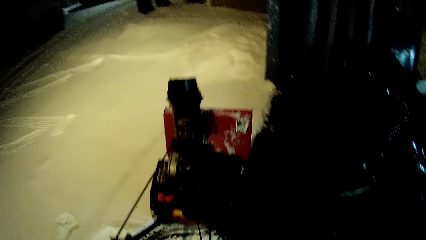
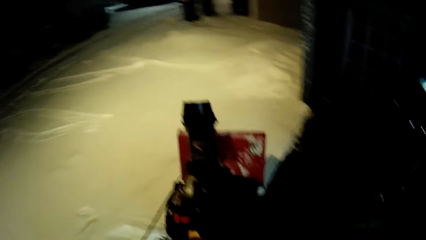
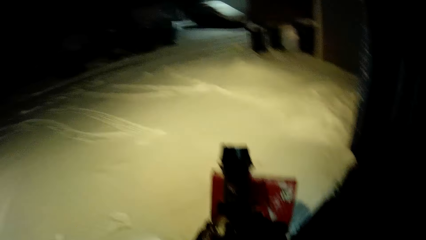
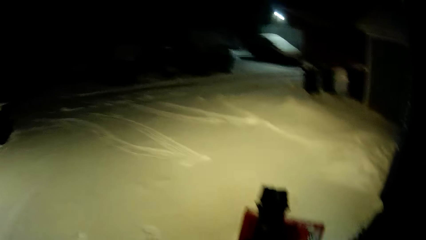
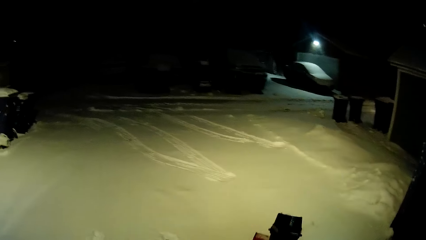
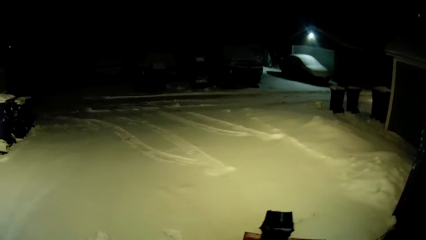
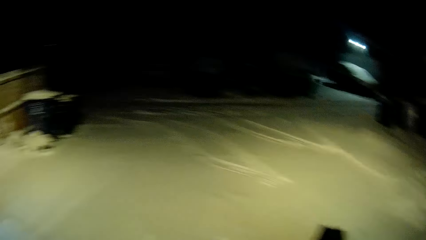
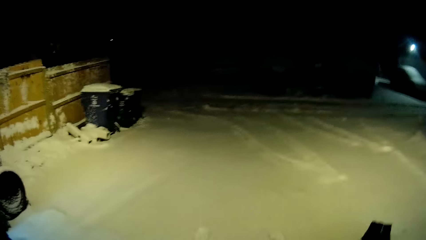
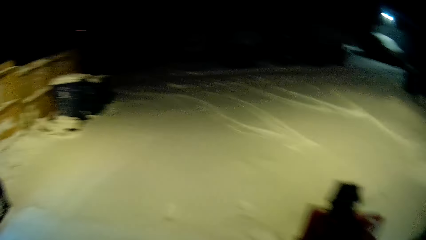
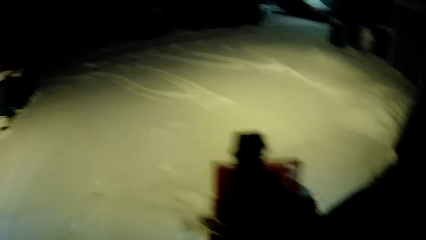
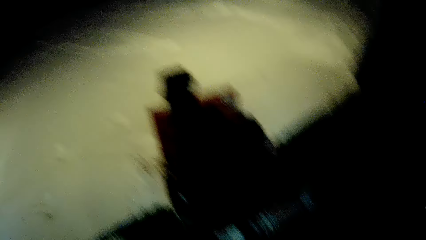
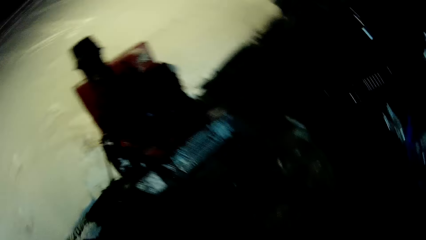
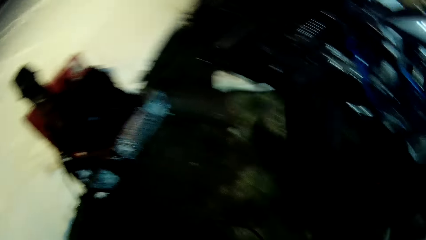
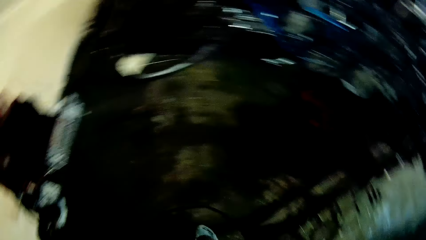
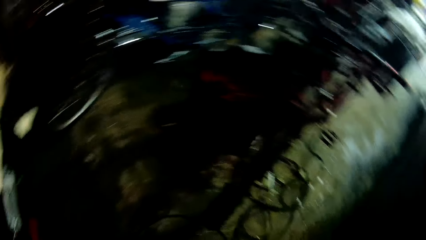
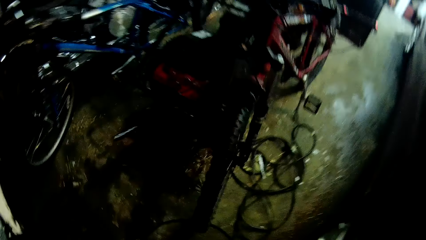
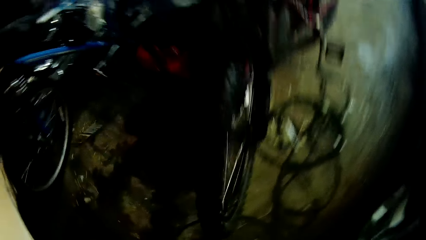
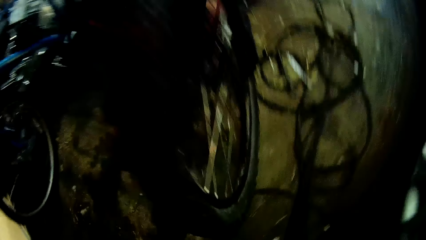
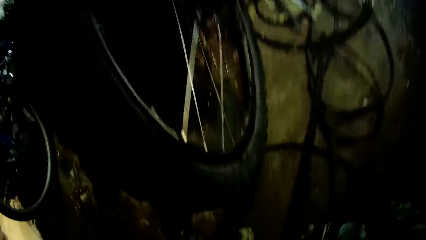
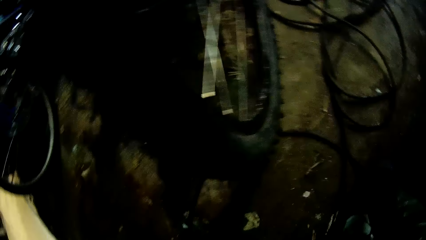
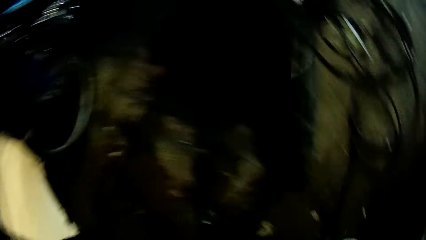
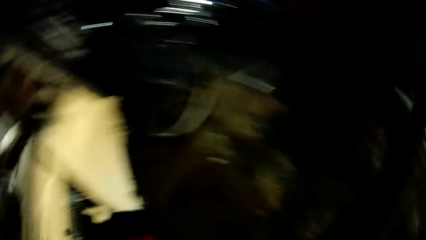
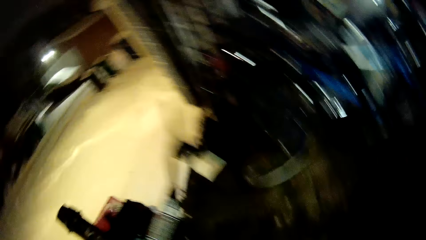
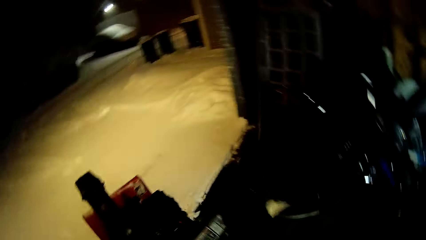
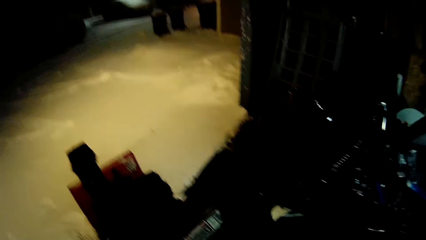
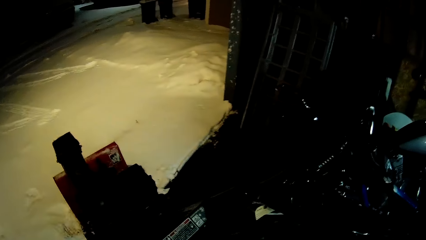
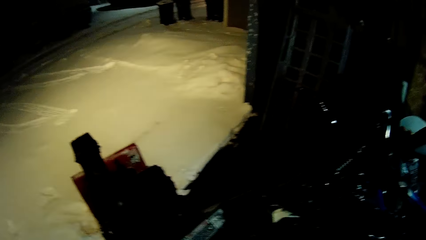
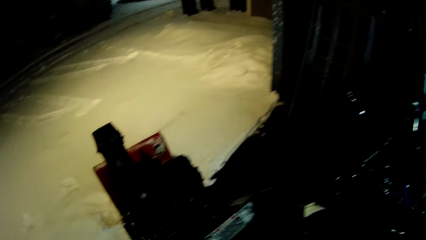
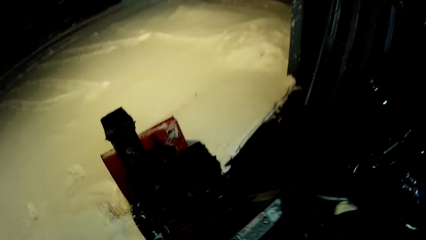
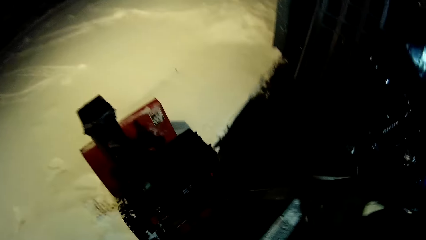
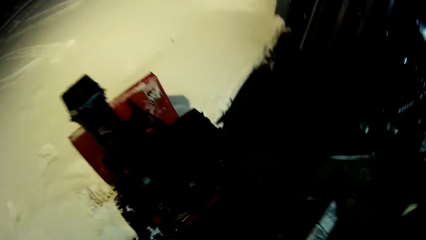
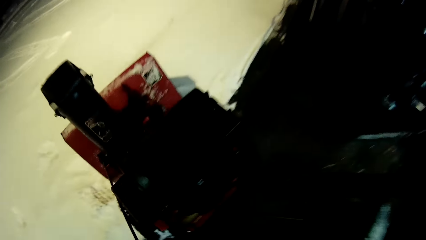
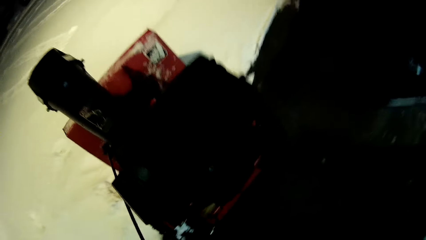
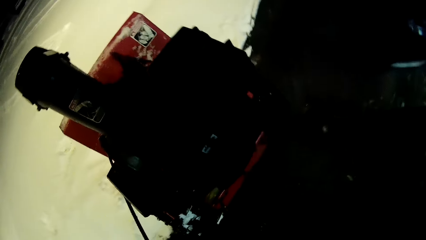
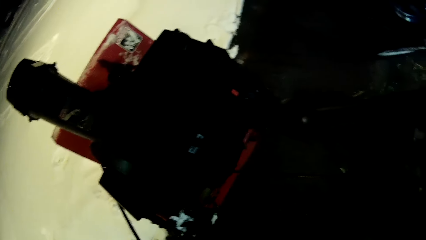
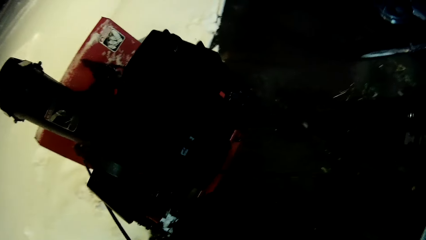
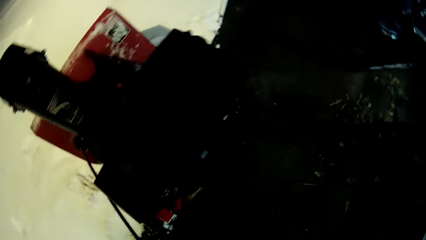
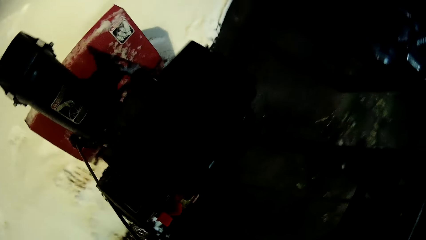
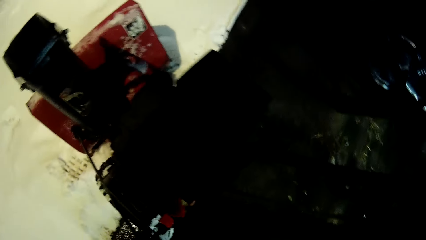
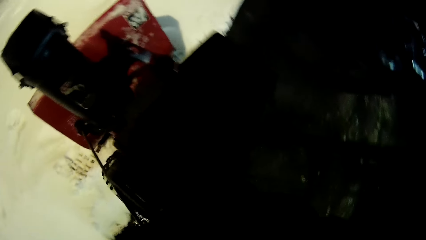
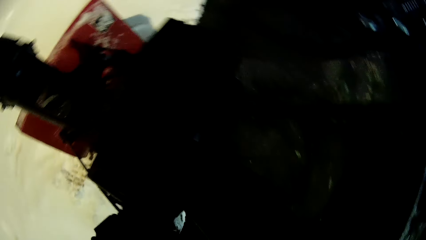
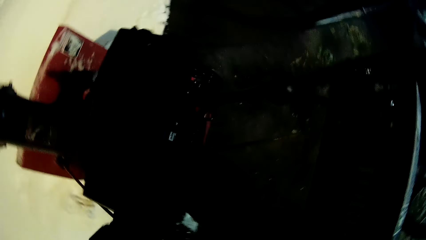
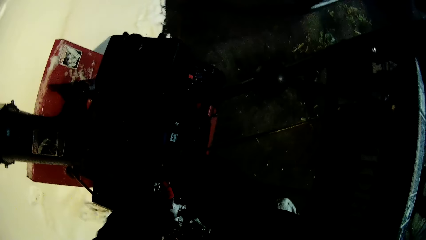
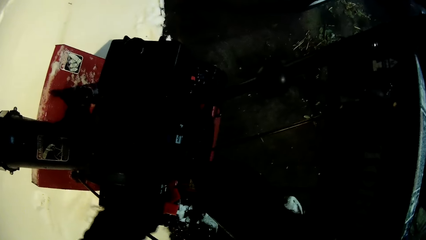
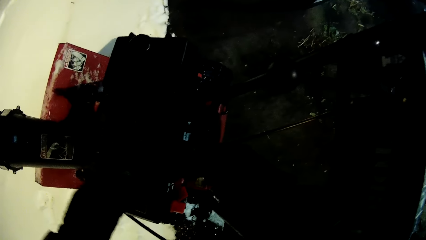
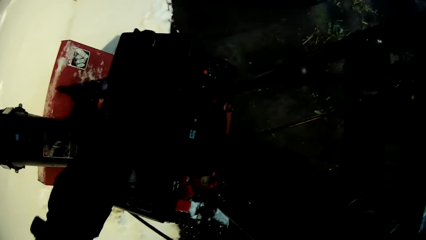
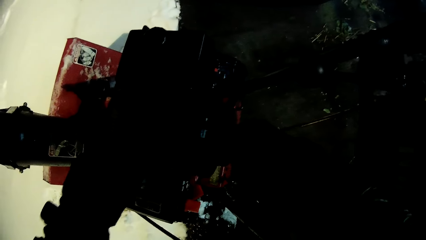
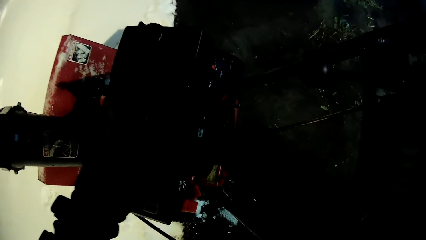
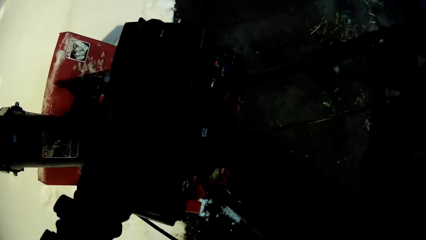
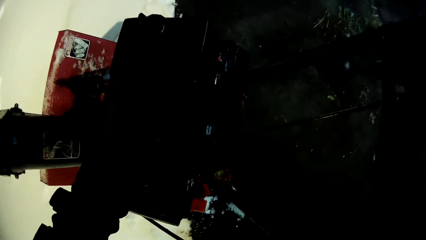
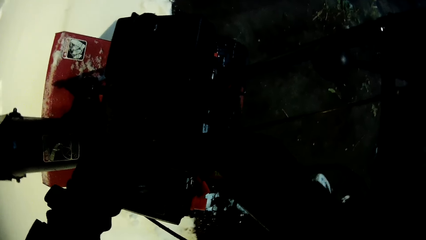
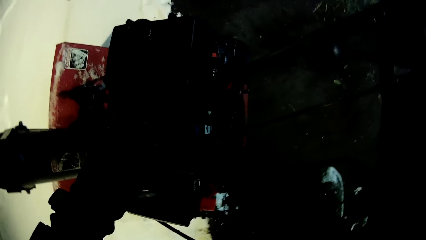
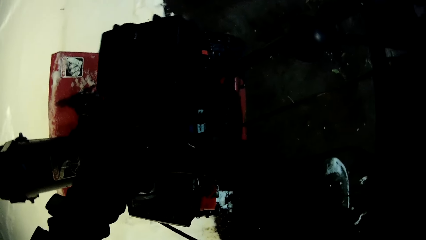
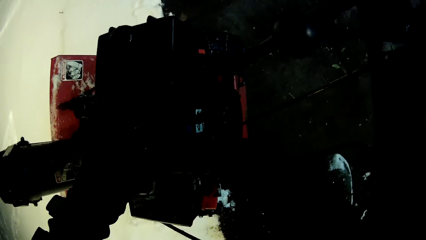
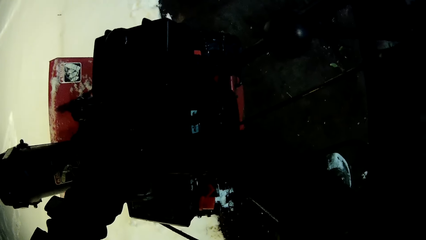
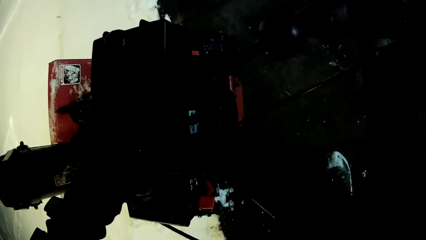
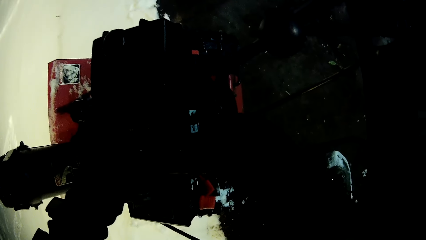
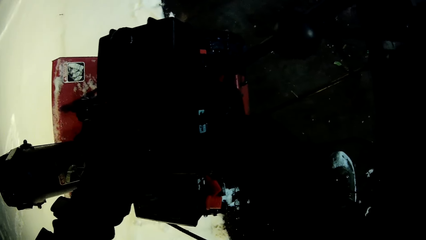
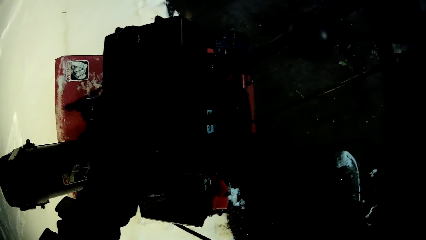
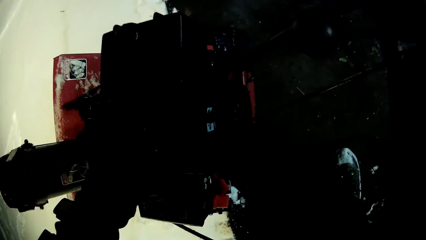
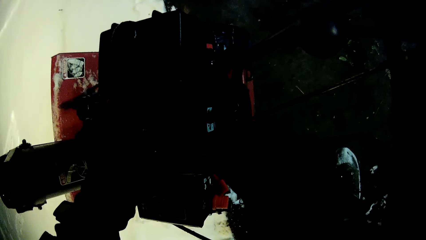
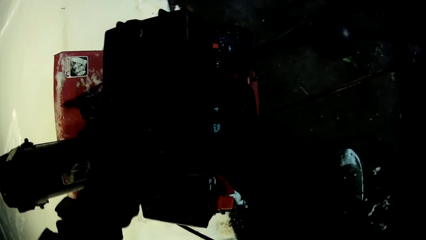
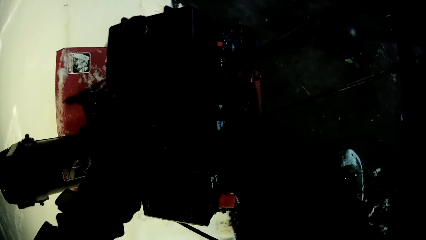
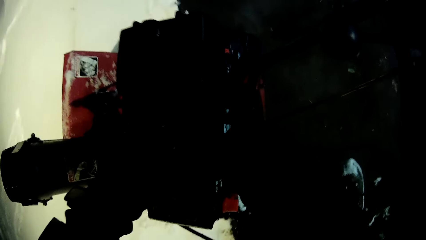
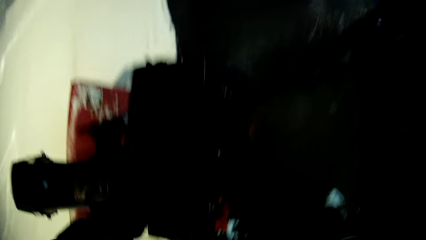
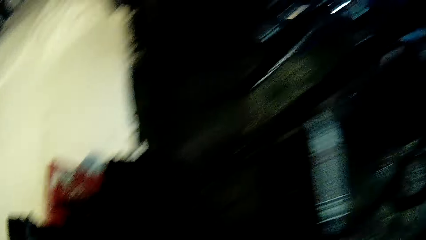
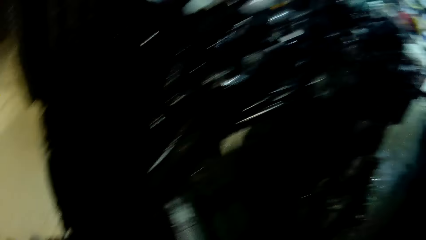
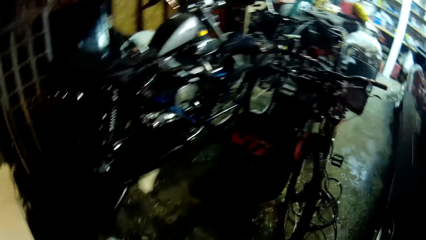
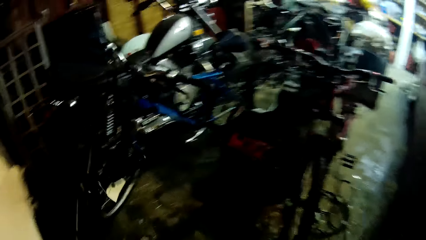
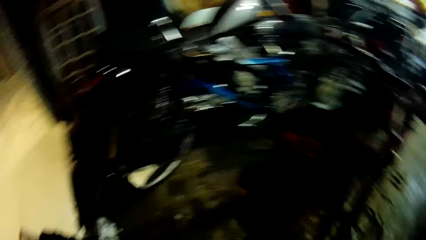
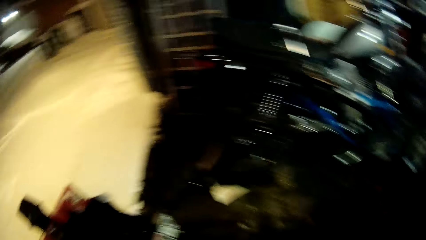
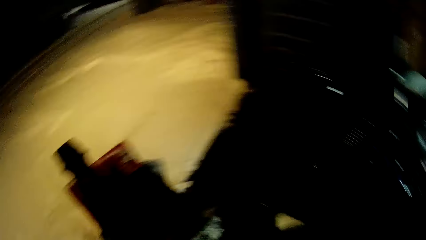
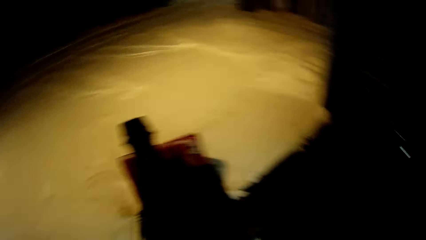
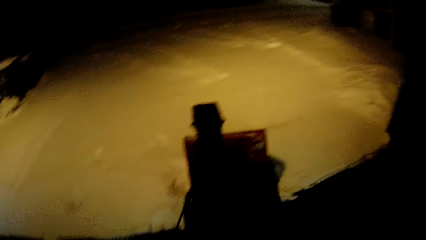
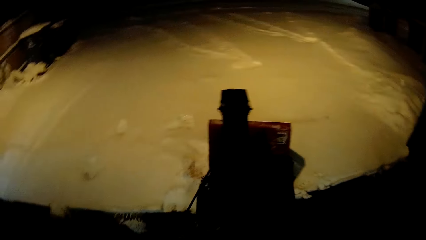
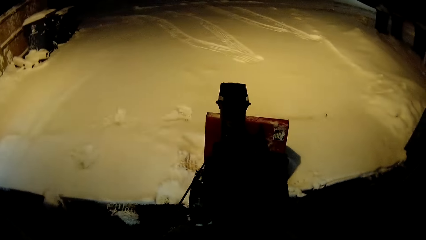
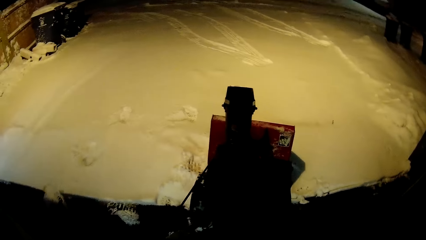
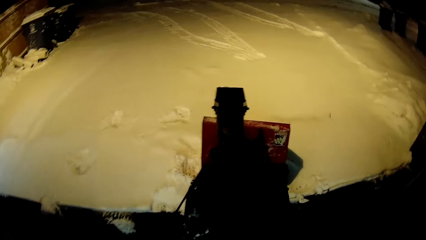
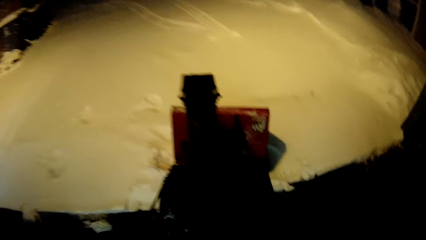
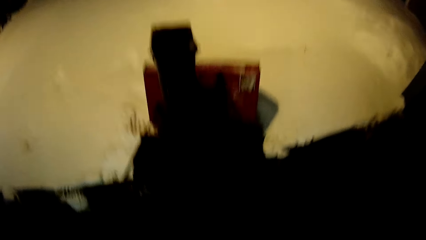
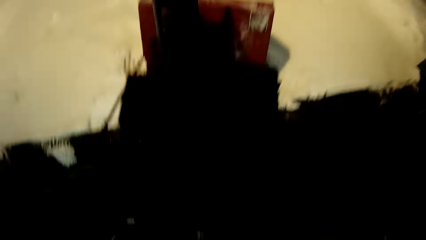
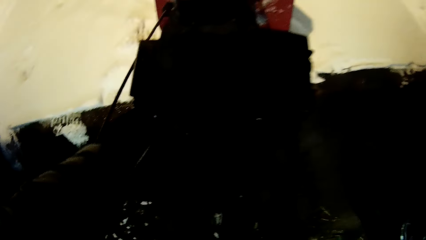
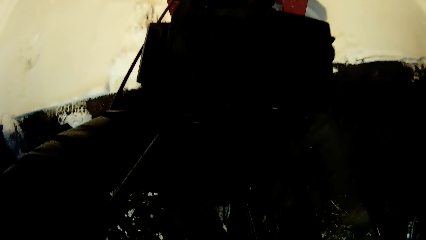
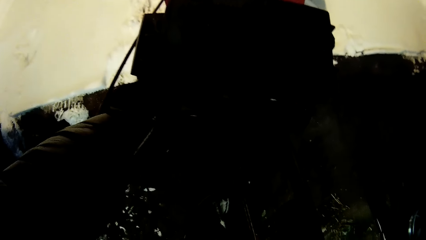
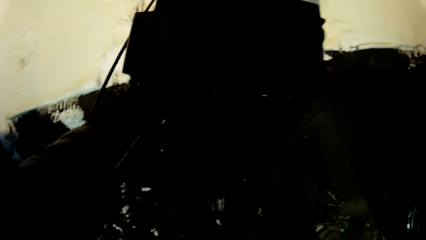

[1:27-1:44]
The camera wearer adjusts the snow blower.
